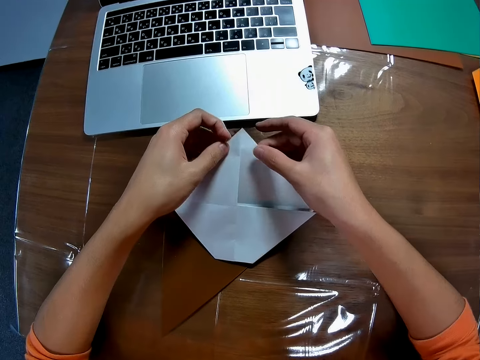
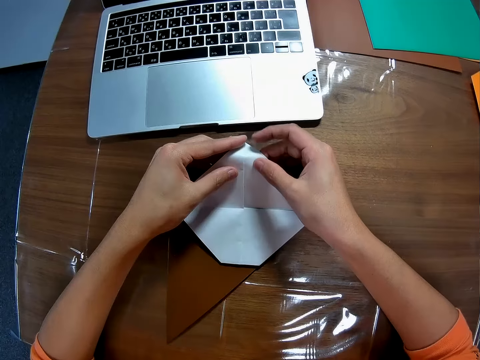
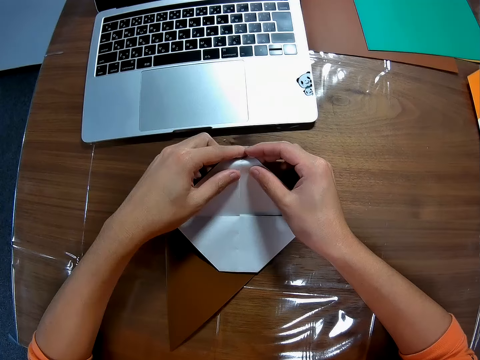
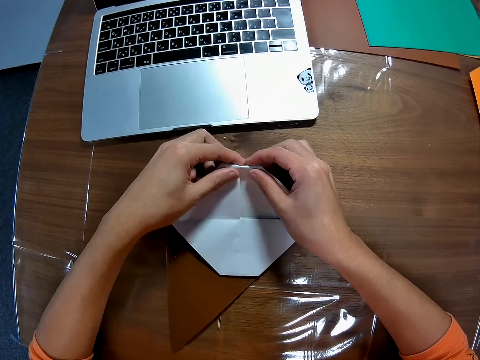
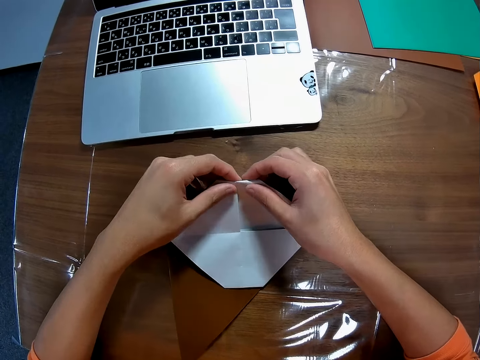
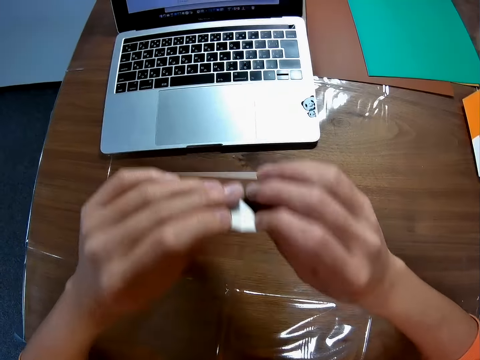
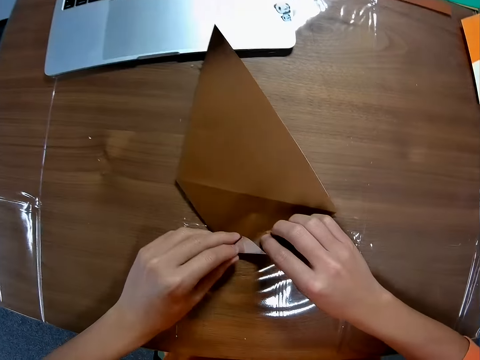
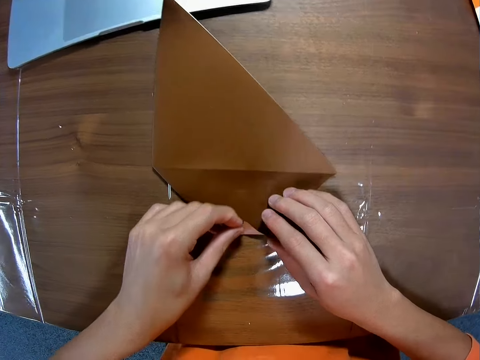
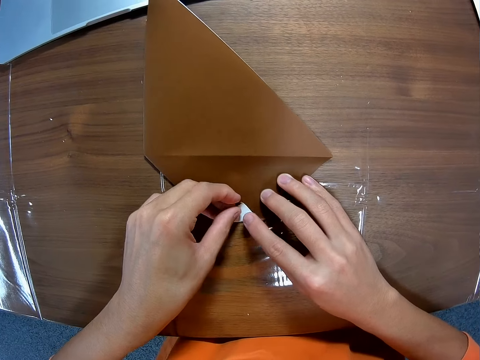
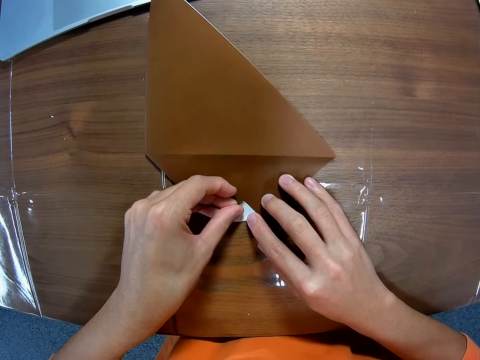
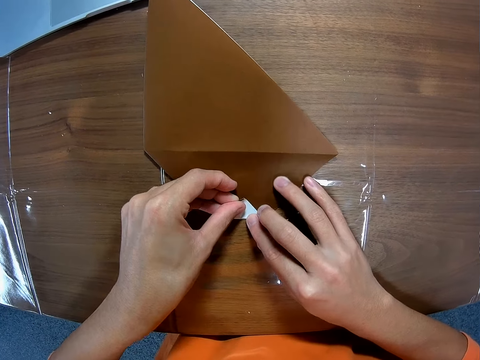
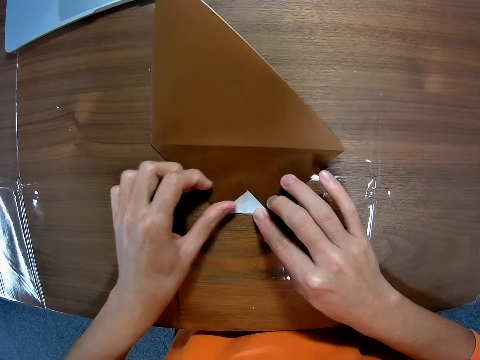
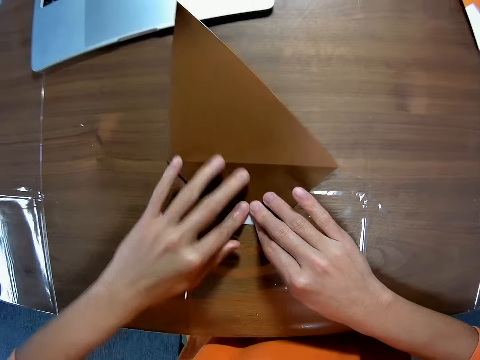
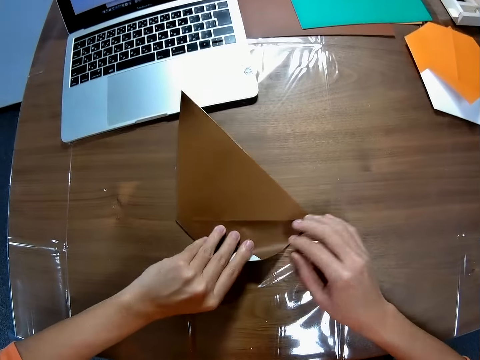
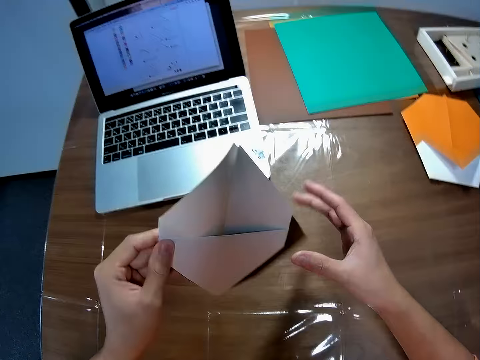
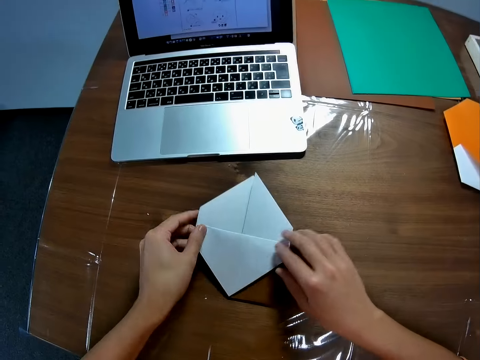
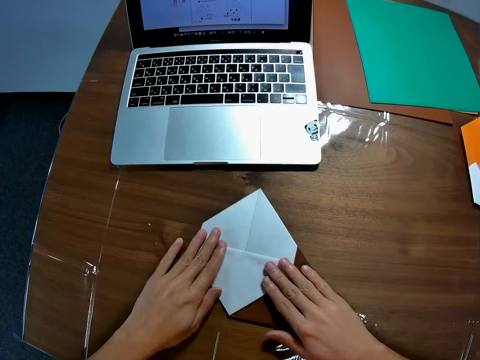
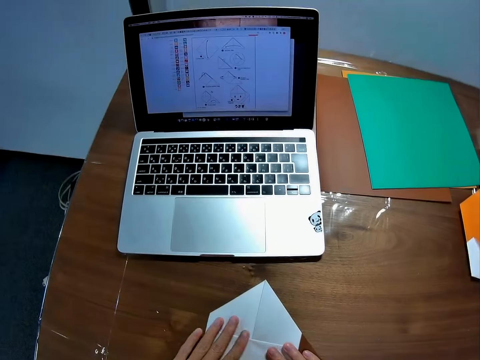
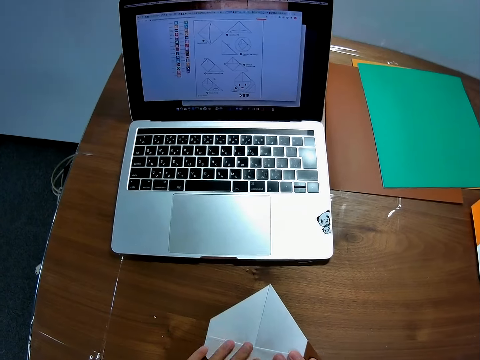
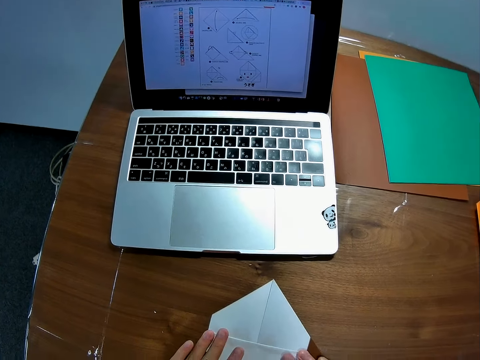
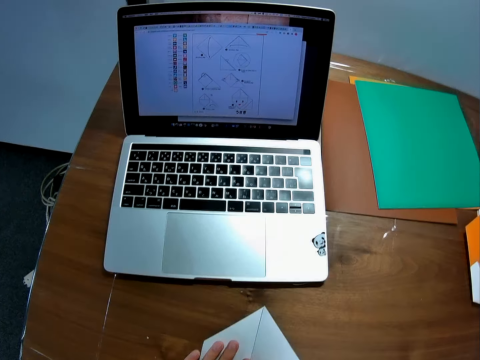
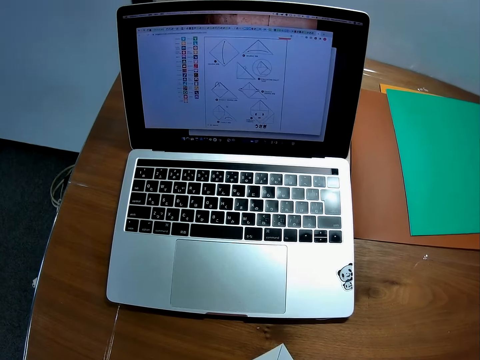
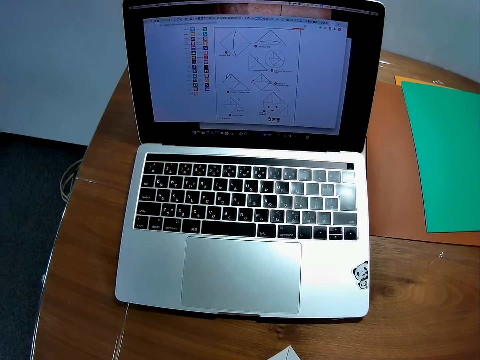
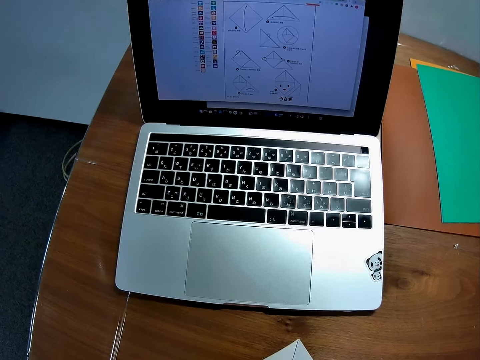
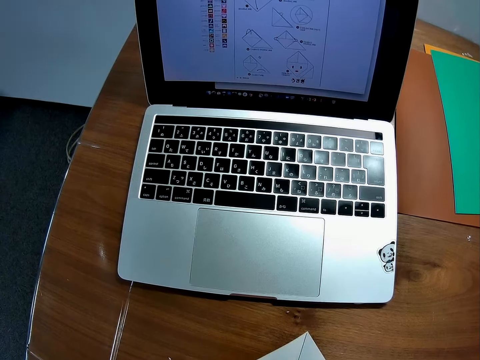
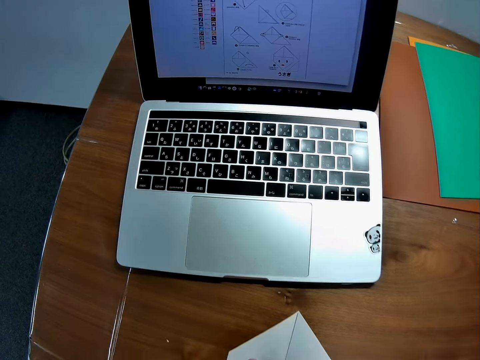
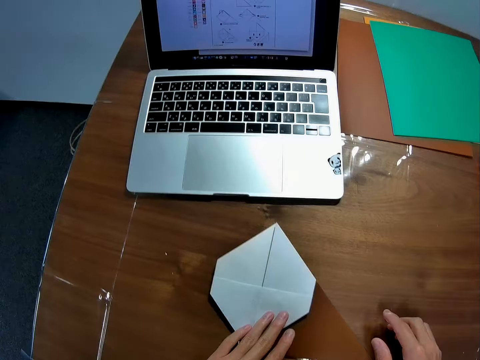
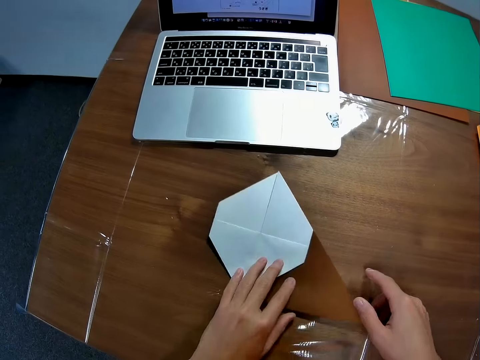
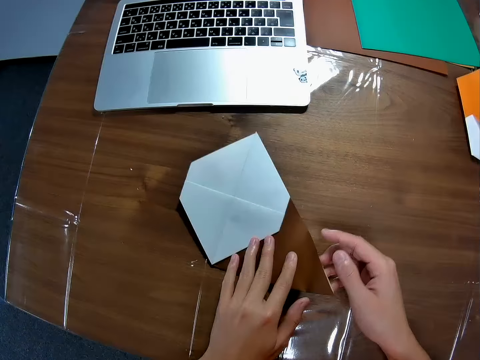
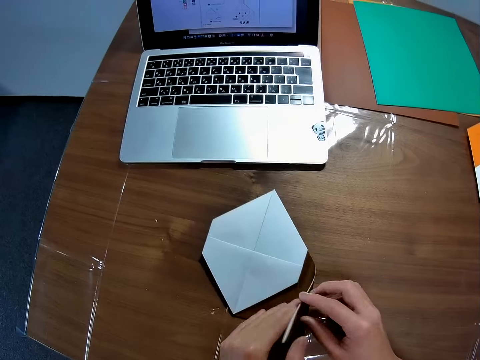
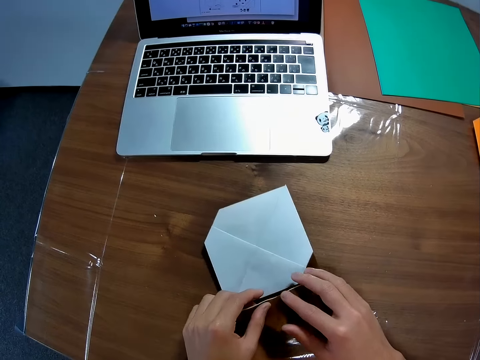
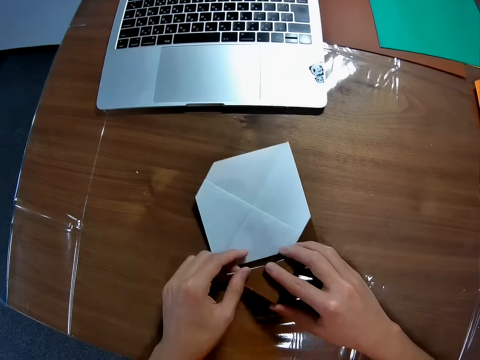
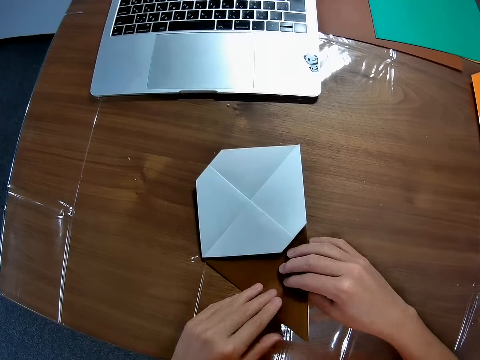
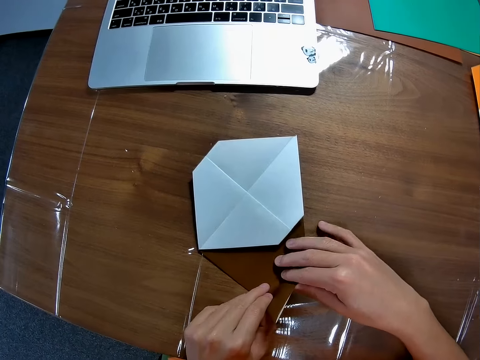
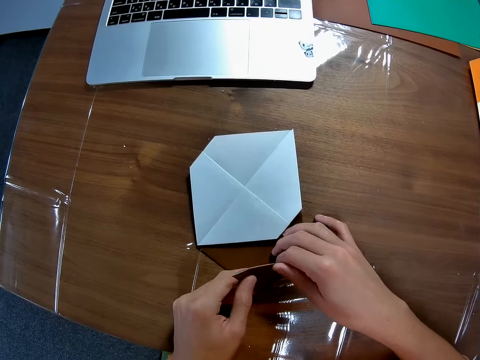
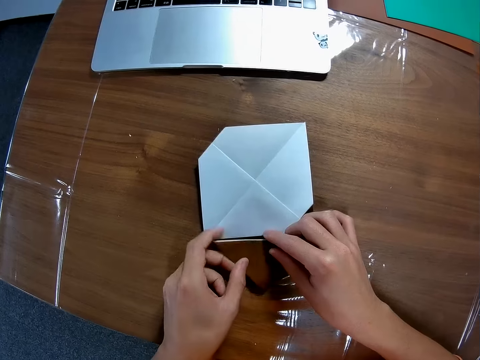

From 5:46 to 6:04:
The camera wearer folds the paper on the table. He flips the piece of paper. He smoothens the edge of the paper on the table with his fingers. He turns the paper on the table. He smoothens the edge of the paper on the table with his fingers. He looks at the machine. He folds the paper on the table.

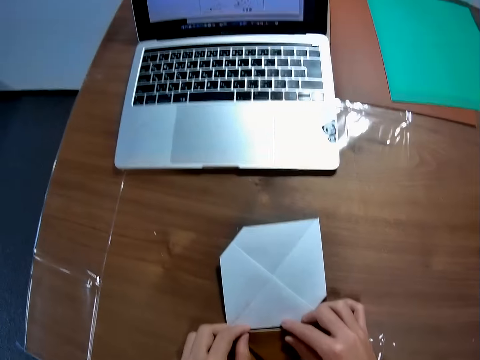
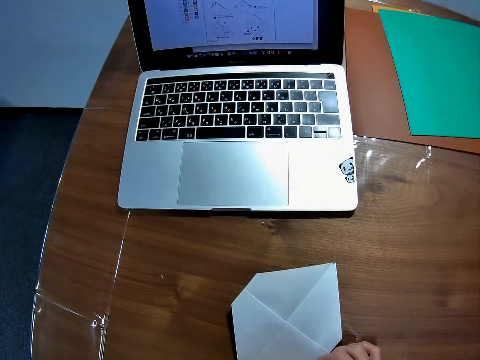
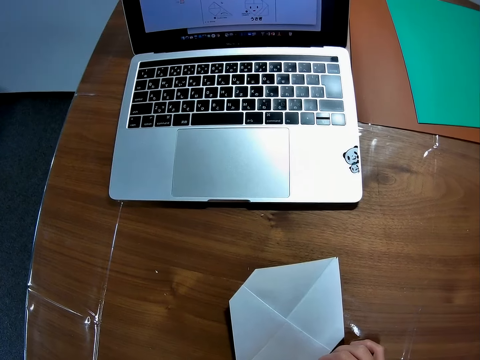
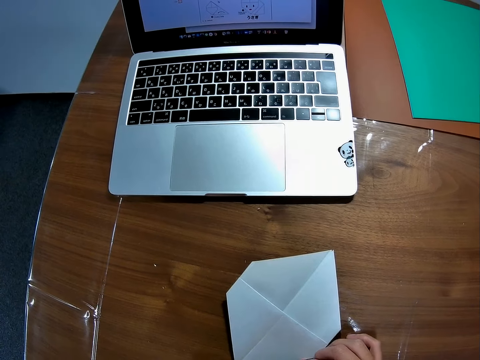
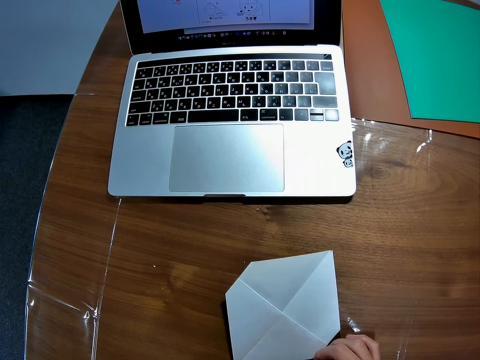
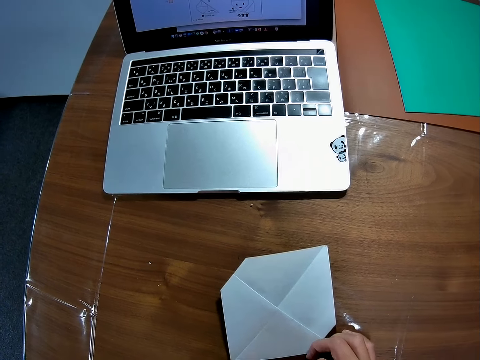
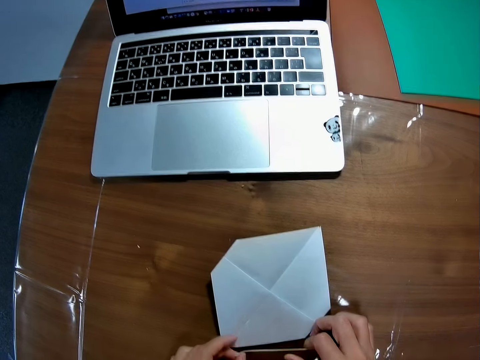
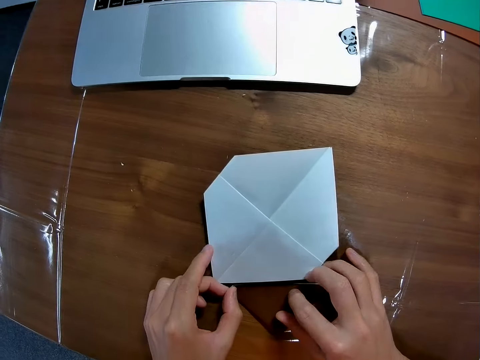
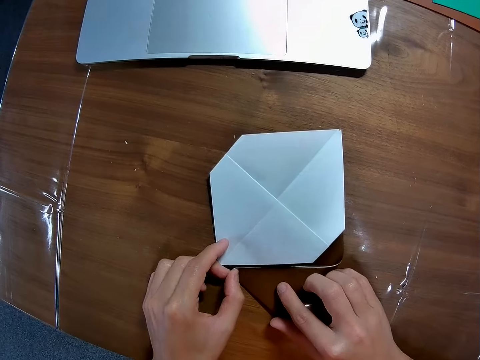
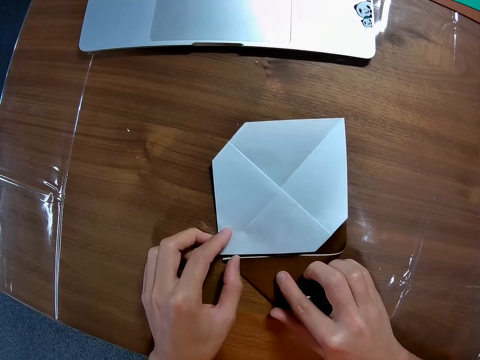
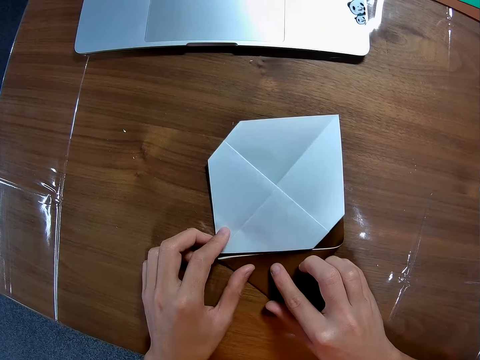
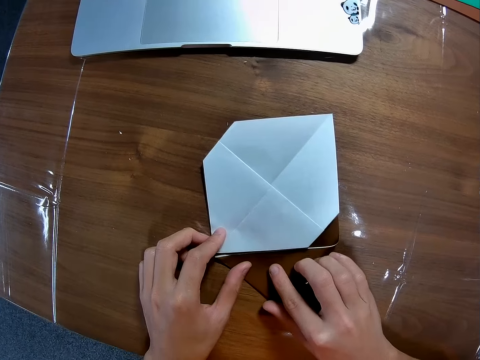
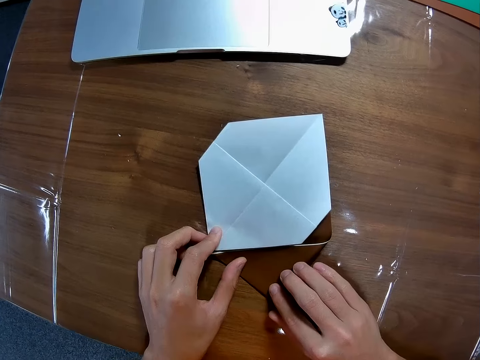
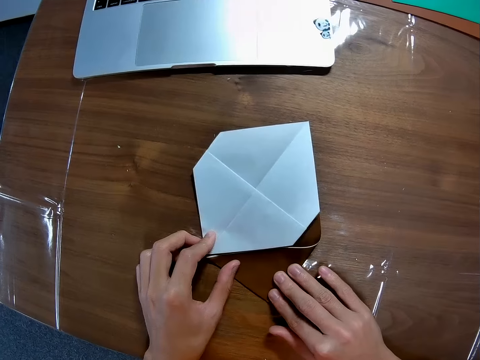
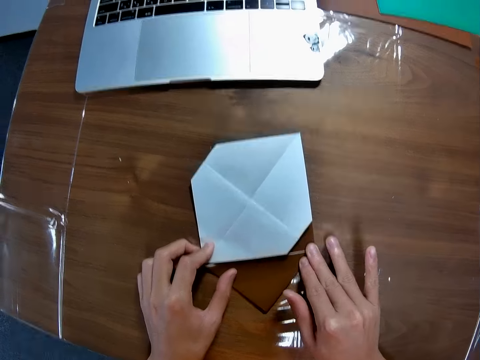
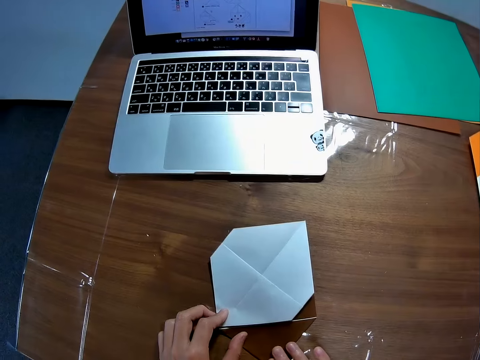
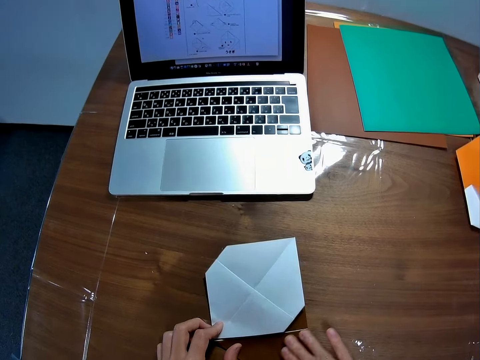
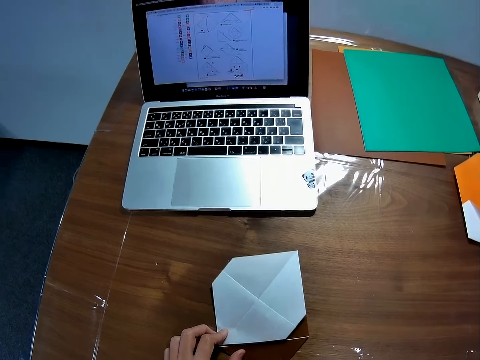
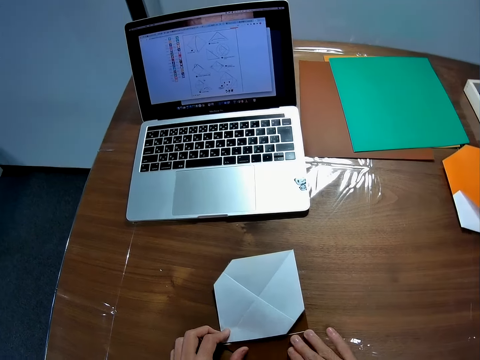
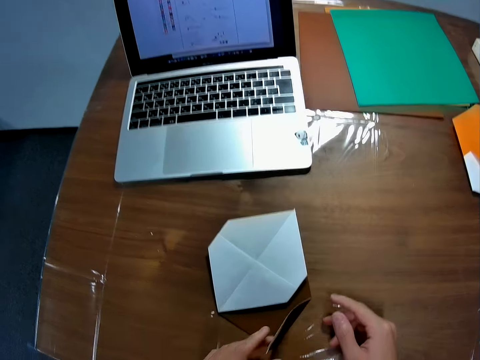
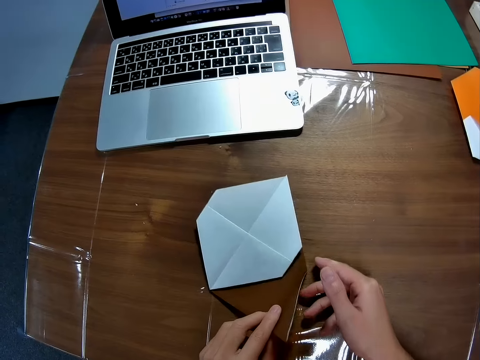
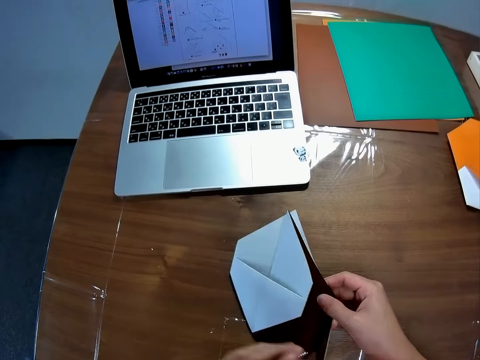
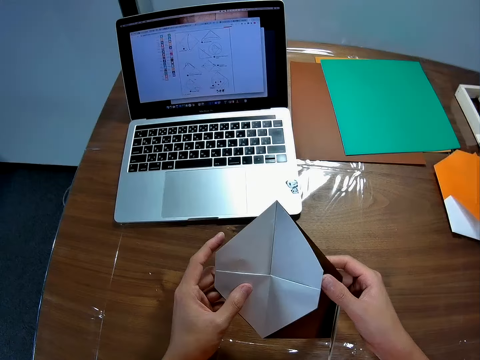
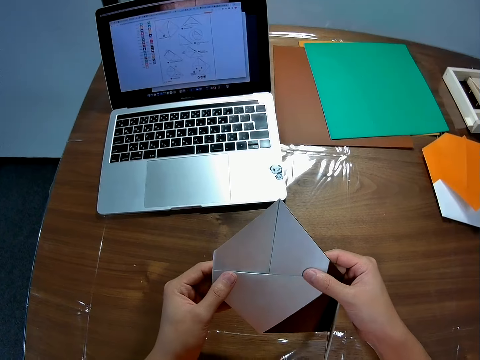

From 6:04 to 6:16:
The camera wearer looks at the machine. He smoothens the edge of the paper on the table with his fingers. He folds the piece of paper. He picks up the paper on the table with both hands. He looks at the piece of paper.
